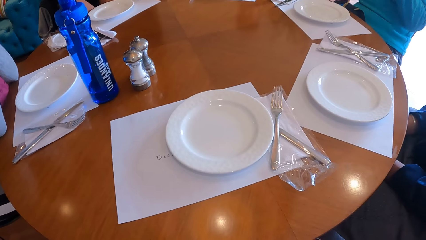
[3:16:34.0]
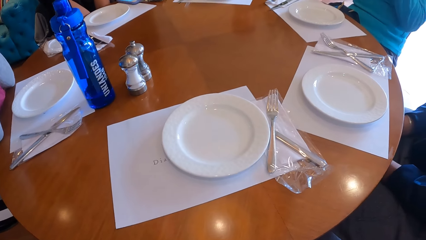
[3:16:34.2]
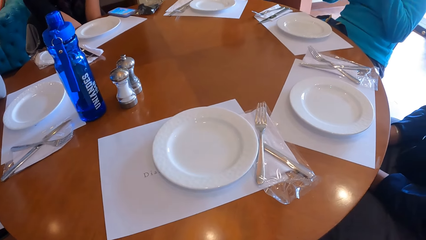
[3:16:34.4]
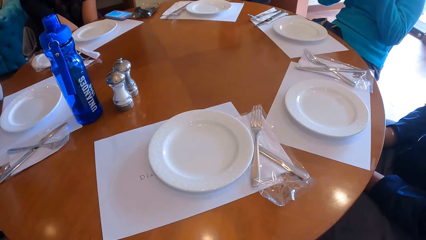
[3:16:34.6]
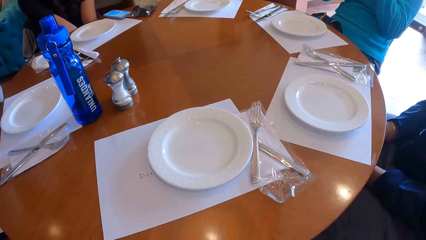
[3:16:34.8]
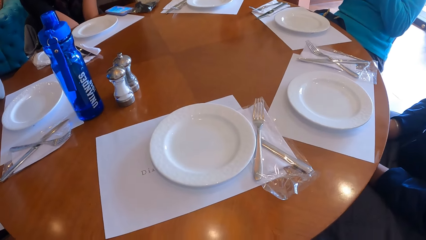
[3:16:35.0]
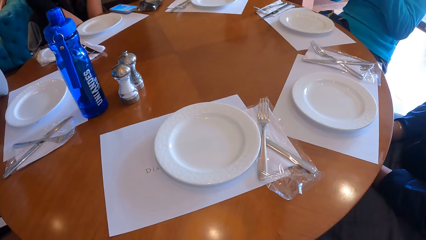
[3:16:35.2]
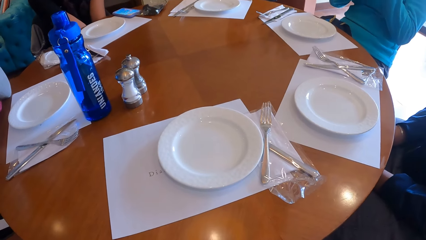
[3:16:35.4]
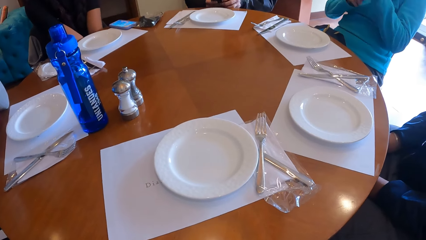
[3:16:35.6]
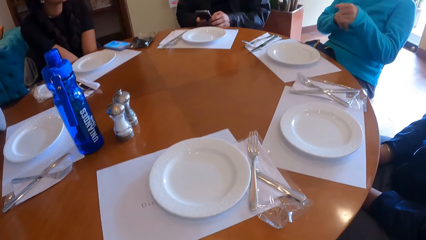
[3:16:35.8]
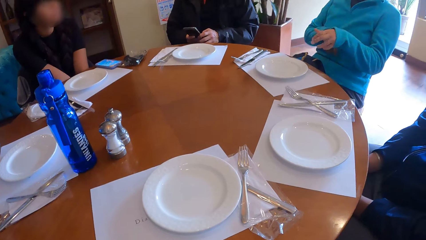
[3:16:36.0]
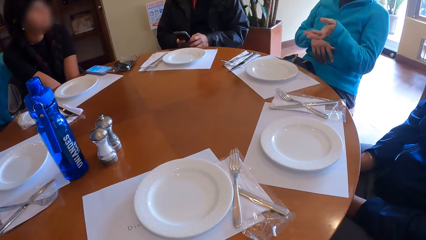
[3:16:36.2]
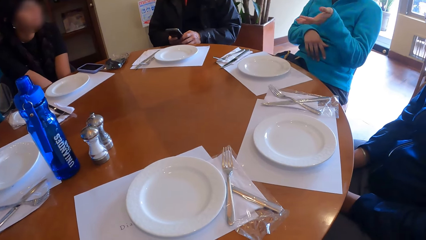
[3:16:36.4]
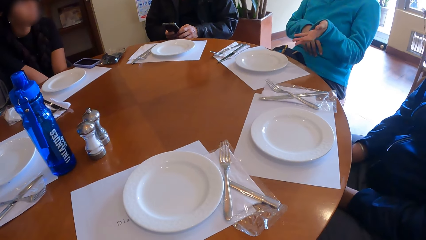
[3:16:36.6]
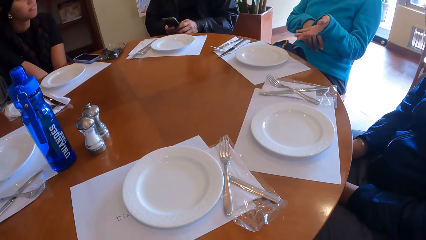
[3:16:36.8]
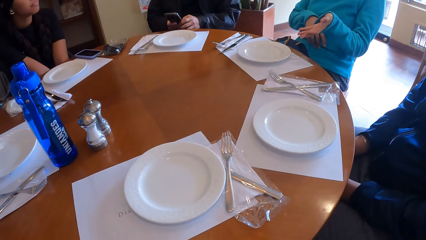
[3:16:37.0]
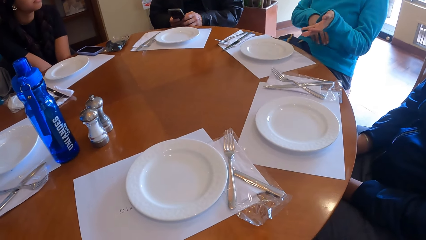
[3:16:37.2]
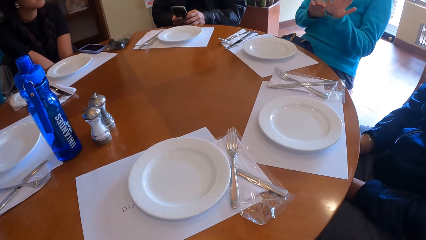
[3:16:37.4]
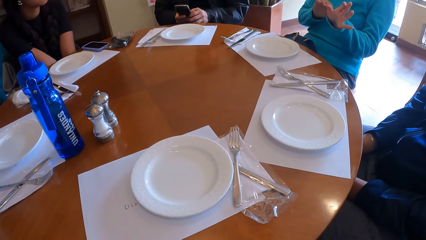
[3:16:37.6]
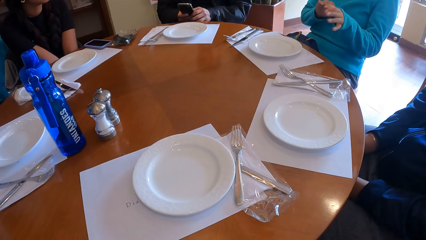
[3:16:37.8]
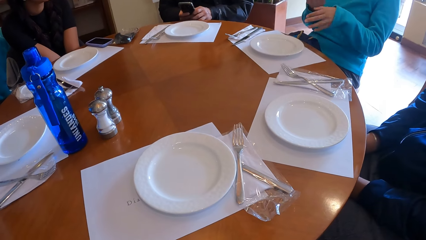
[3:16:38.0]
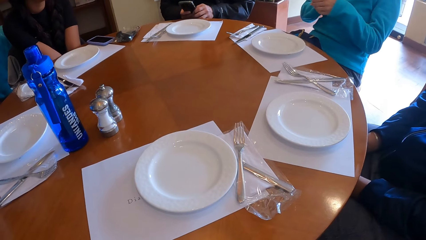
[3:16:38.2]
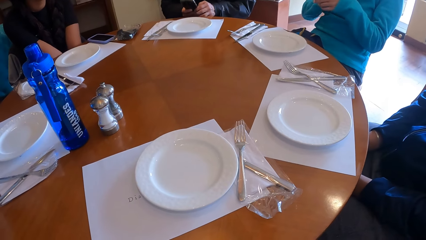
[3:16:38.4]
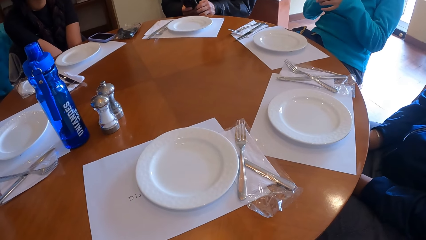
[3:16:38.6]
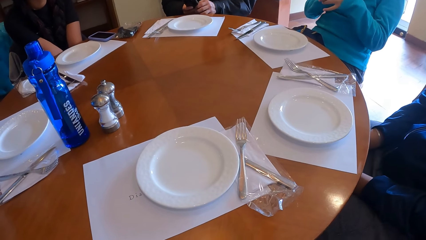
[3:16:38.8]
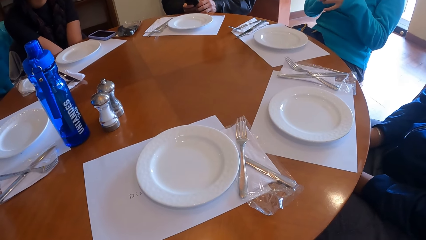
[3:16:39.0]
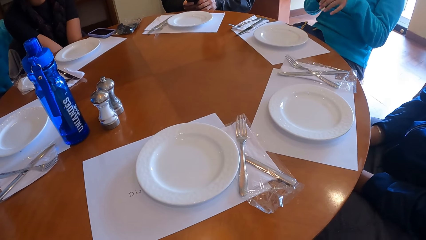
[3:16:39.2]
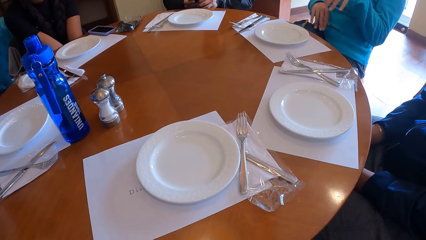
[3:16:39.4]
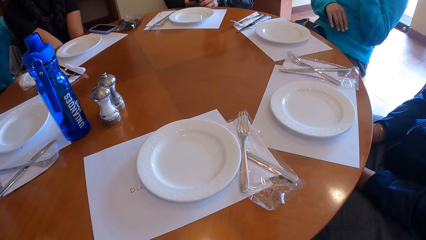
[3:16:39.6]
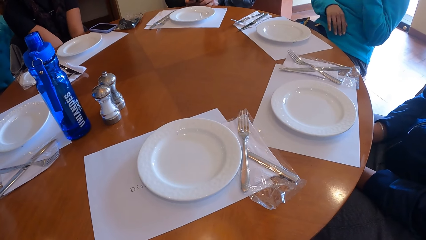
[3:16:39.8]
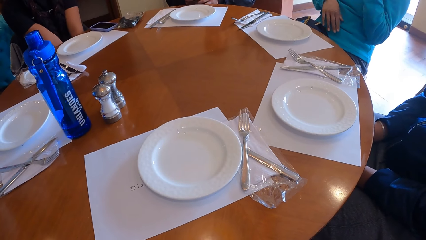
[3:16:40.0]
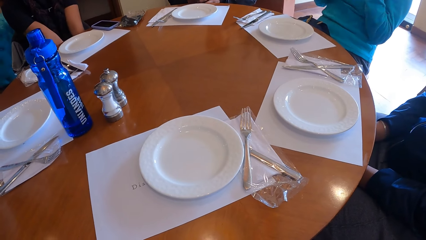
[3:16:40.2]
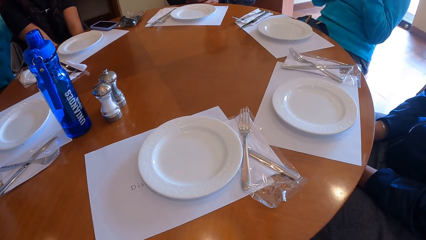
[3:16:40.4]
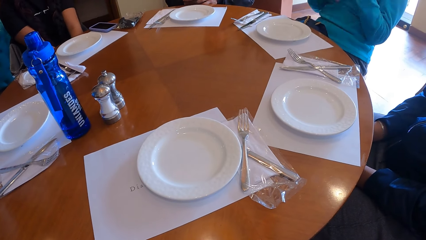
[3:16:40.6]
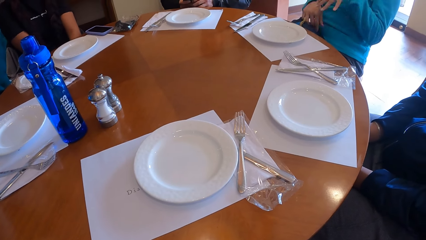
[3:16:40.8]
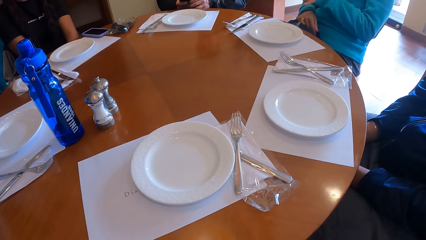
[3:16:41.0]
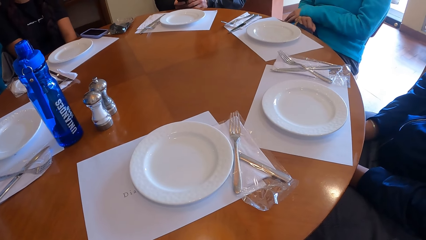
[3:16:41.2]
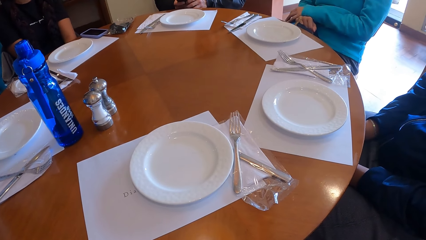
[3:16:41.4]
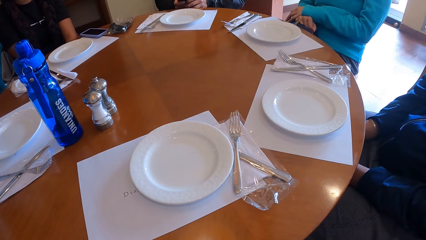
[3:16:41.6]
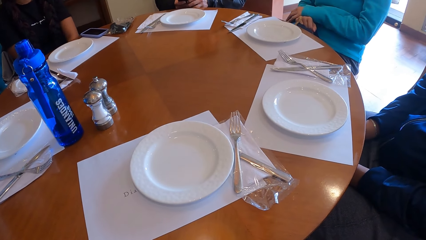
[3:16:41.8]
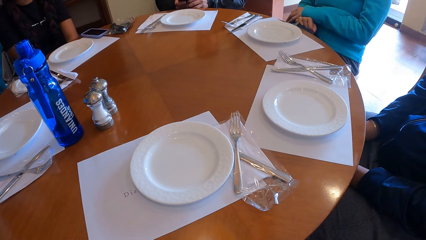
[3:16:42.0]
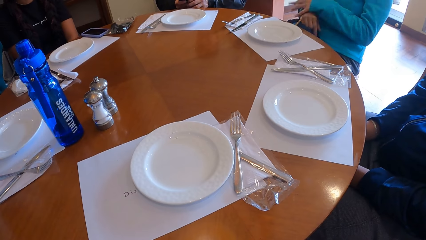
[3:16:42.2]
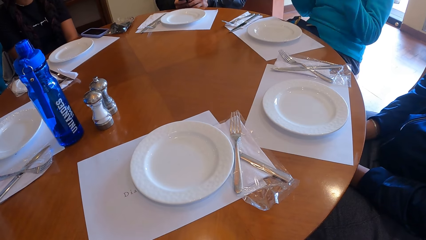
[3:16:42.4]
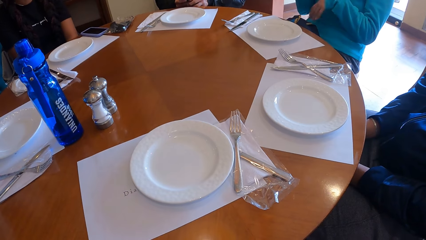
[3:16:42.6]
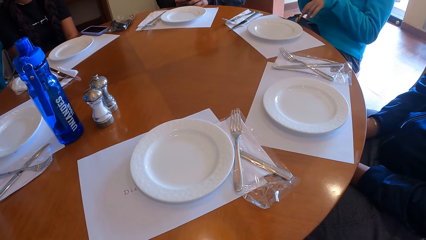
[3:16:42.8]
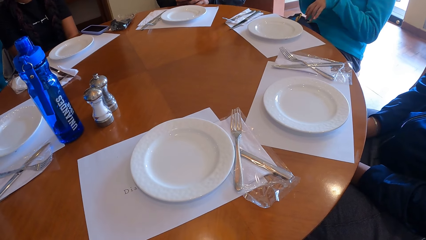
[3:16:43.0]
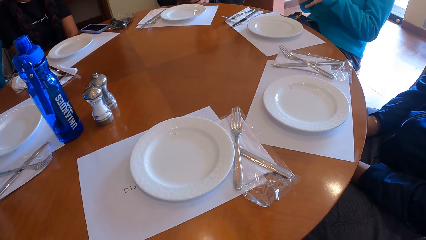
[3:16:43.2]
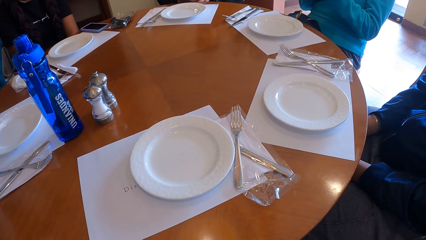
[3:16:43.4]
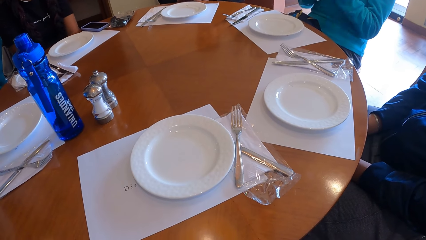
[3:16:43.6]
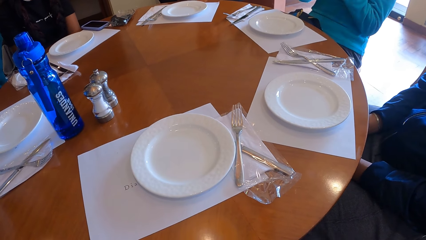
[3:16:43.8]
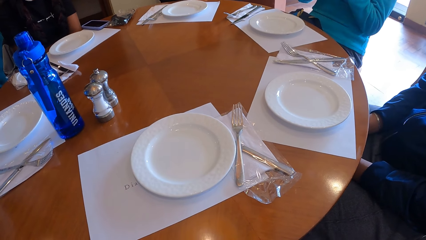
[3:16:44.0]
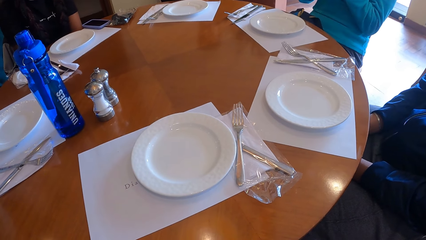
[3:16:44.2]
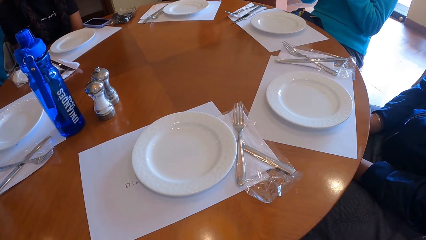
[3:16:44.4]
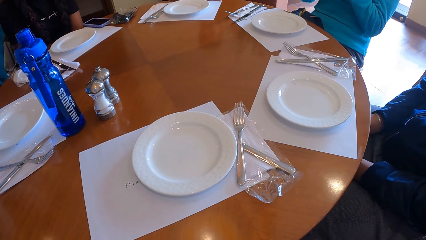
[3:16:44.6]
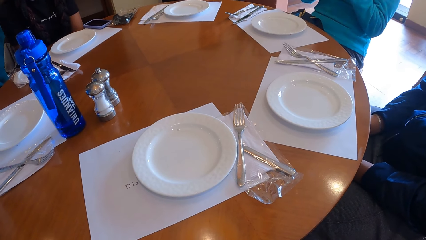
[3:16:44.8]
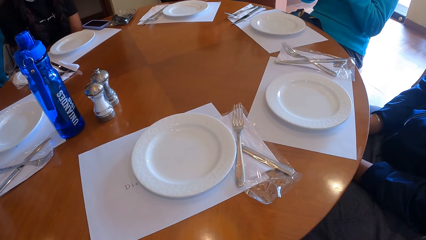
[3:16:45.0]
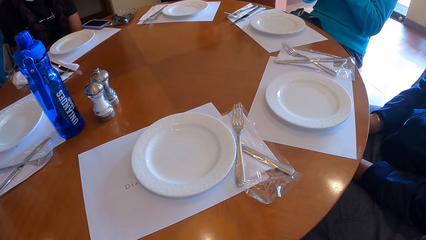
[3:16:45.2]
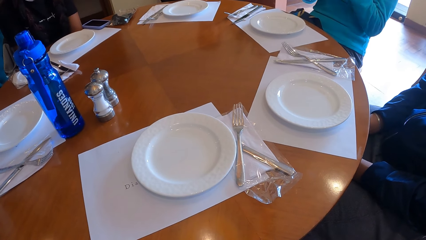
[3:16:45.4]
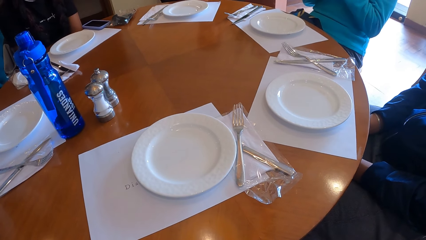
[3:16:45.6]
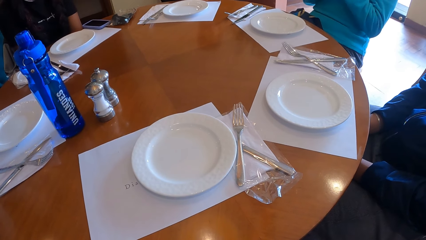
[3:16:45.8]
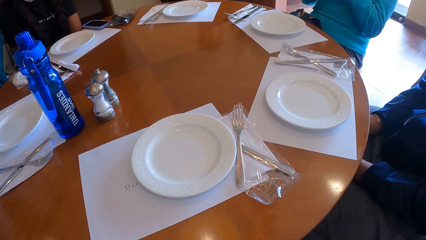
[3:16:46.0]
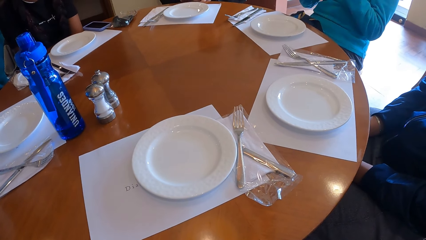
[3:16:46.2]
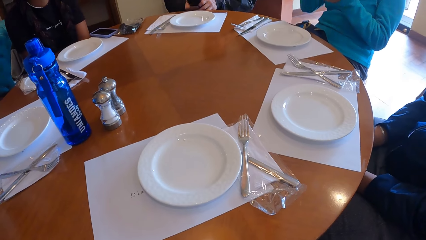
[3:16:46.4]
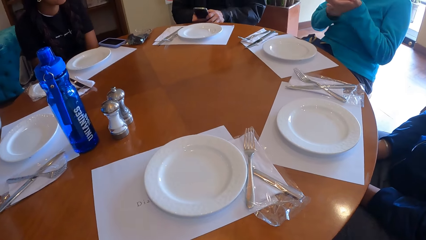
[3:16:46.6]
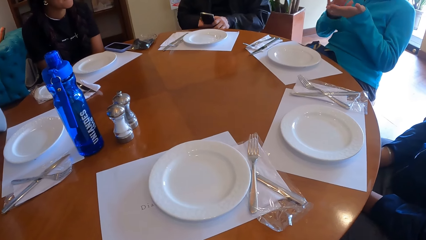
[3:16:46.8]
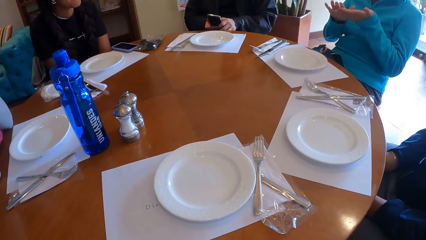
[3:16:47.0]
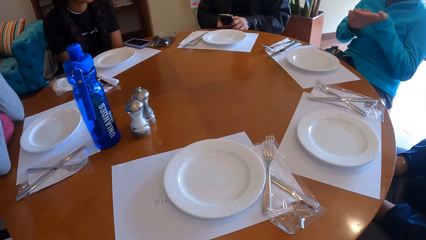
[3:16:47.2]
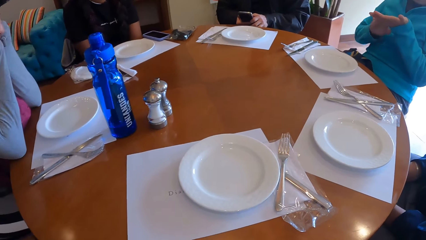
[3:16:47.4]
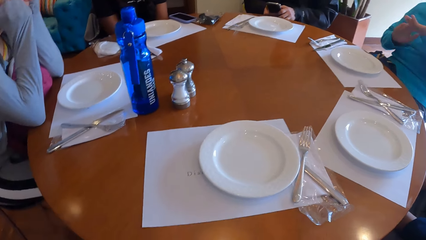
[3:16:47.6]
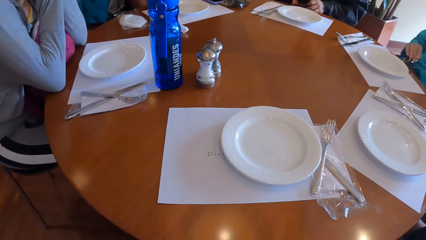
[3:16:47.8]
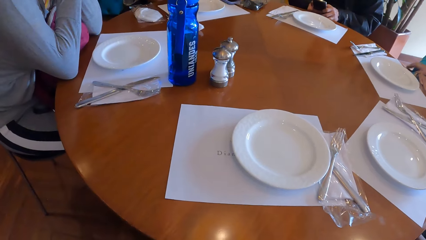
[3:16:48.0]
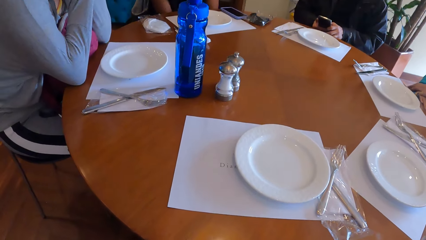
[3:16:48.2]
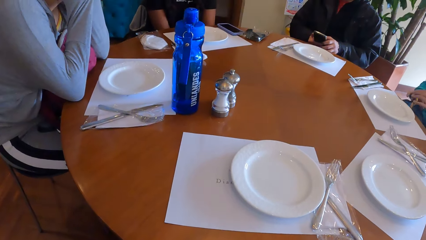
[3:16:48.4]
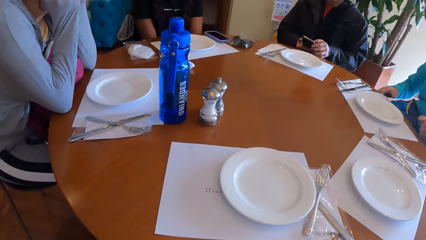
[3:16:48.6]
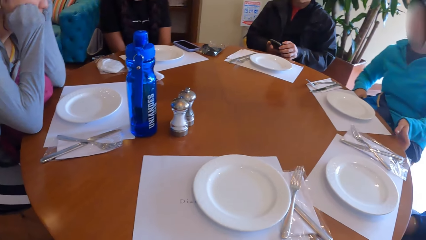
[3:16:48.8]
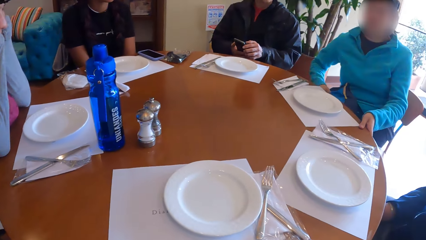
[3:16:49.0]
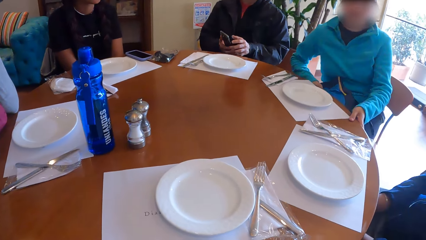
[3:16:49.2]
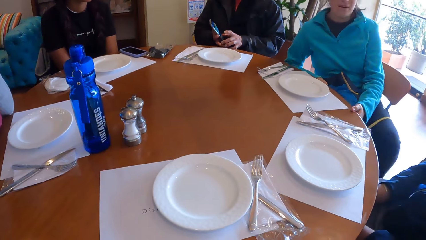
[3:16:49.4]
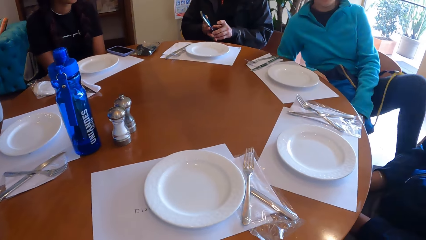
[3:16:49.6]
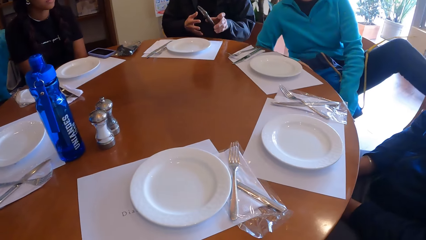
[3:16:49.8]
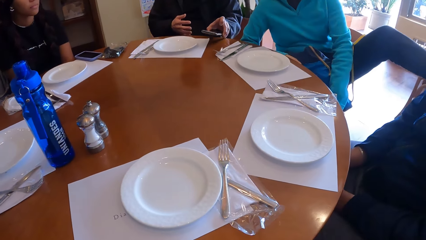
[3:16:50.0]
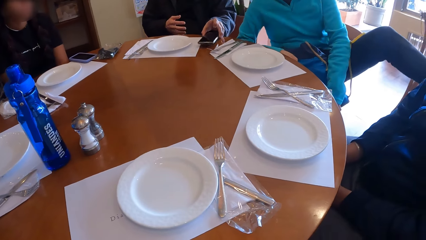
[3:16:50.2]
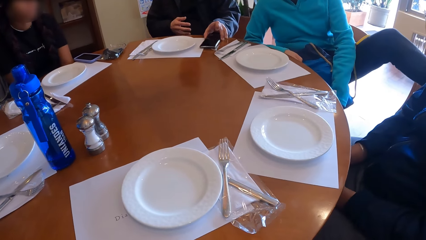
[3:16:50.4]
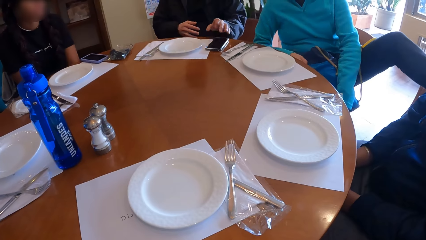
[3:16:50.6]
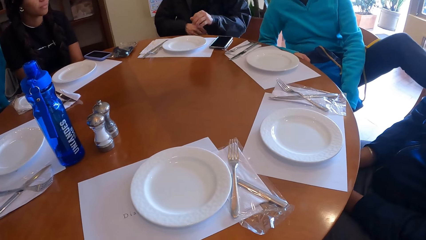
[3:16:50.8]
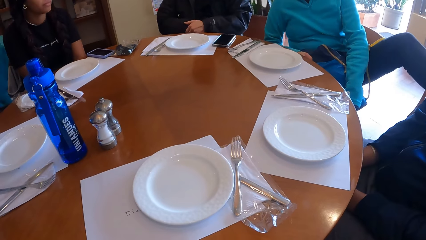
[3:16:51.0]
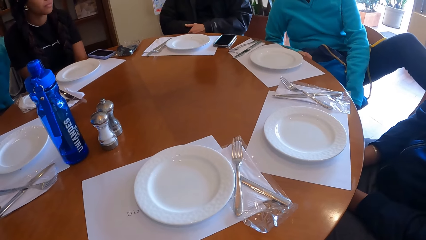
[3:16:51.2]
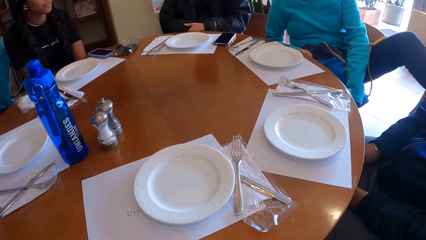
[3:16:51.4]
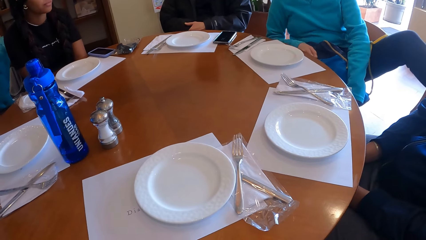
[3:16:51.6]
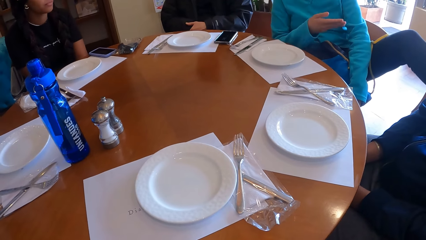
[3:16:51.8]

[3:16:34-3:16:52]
A woman gestures at the camera wearer. The woman places her hands on the bag and gestures at the camera wearer. The woman stretches her left leg. A man places the phone in his left hand on the table.
